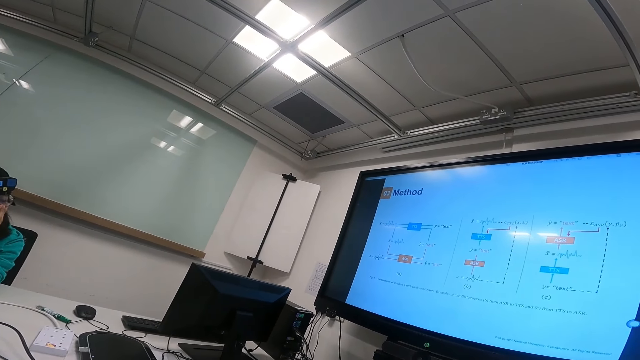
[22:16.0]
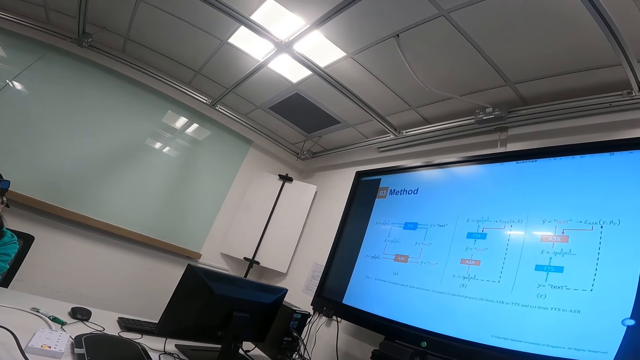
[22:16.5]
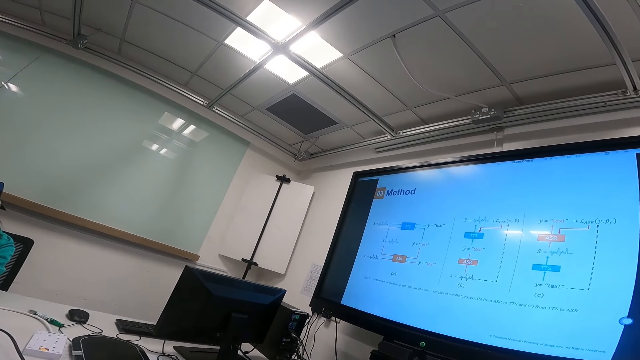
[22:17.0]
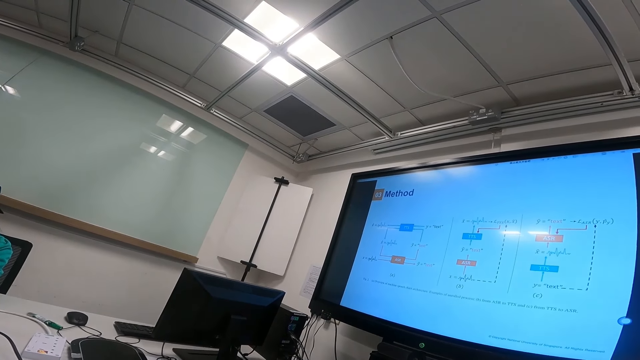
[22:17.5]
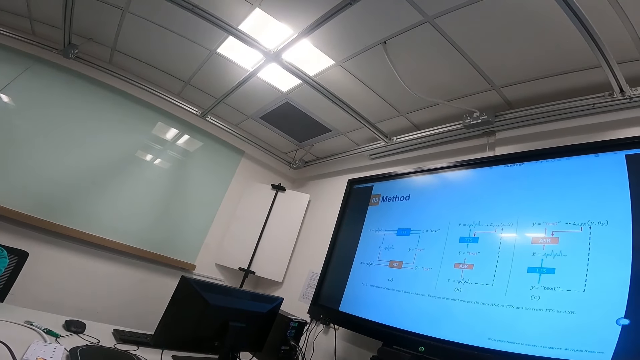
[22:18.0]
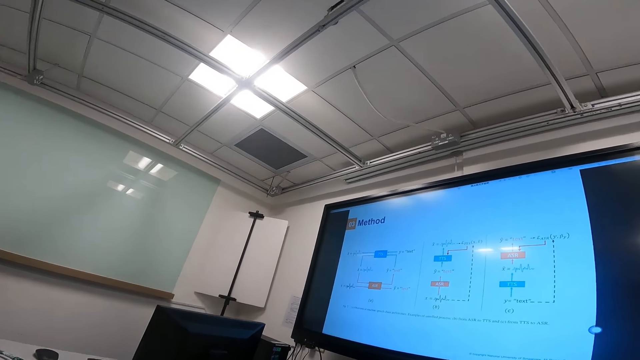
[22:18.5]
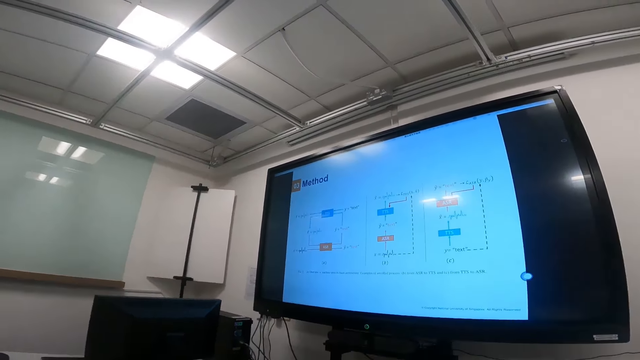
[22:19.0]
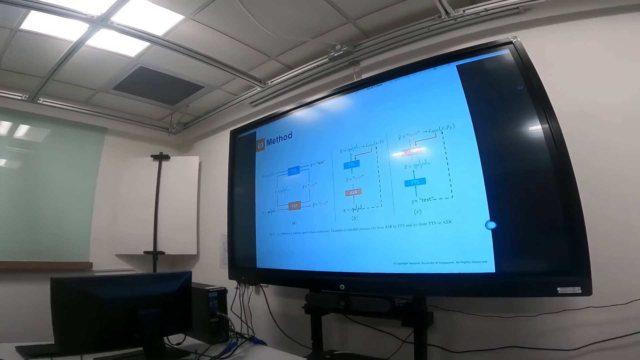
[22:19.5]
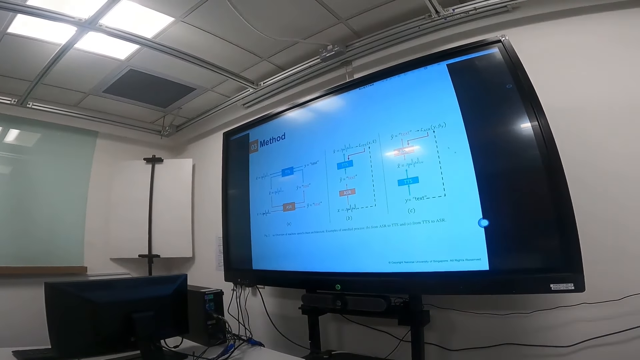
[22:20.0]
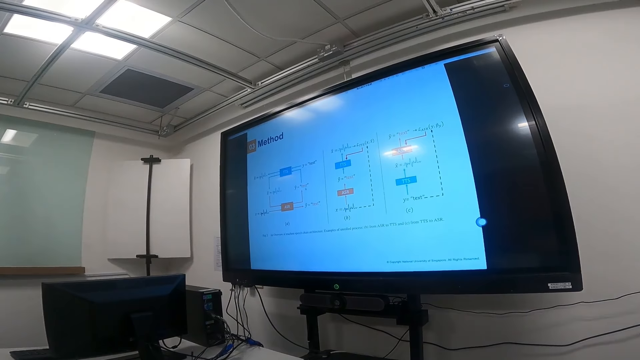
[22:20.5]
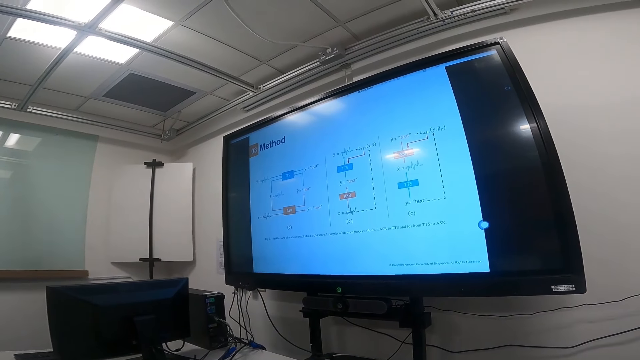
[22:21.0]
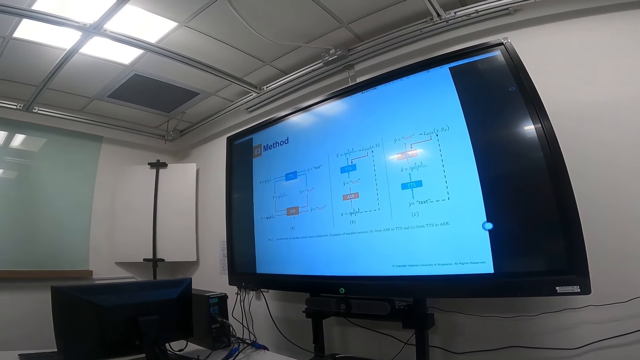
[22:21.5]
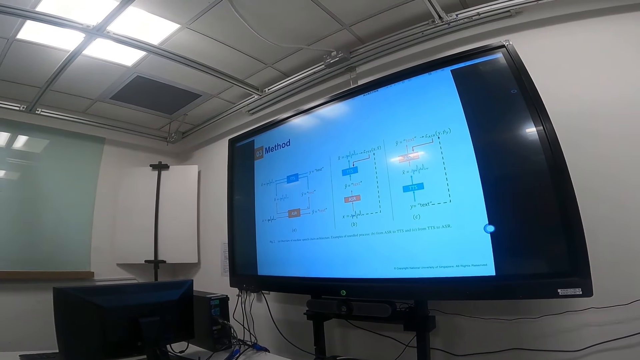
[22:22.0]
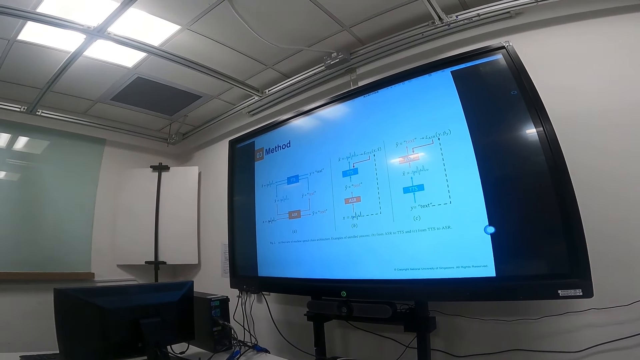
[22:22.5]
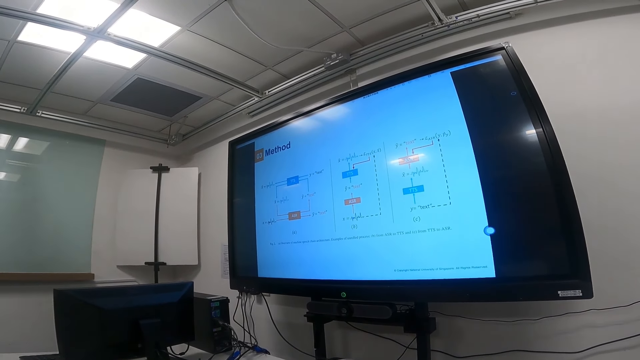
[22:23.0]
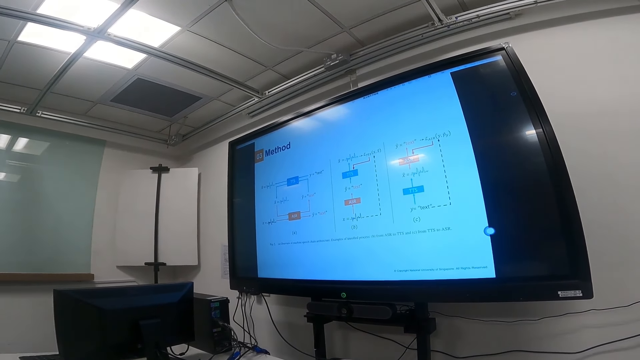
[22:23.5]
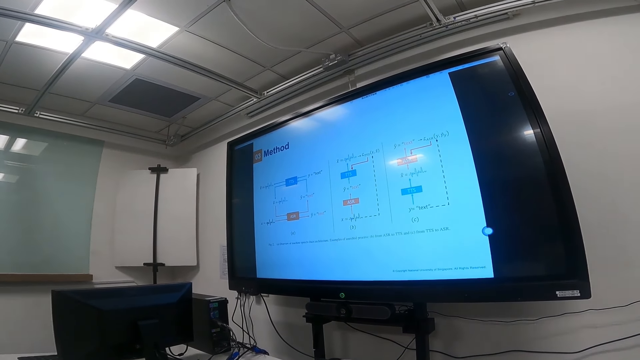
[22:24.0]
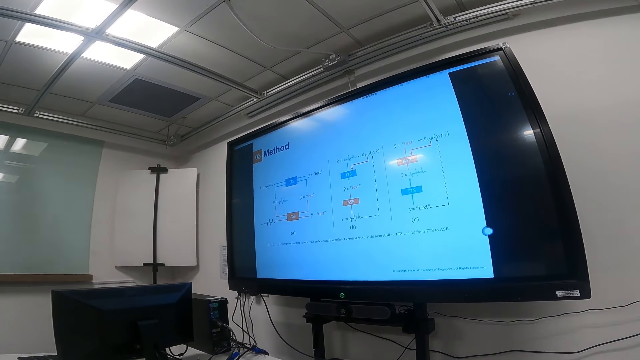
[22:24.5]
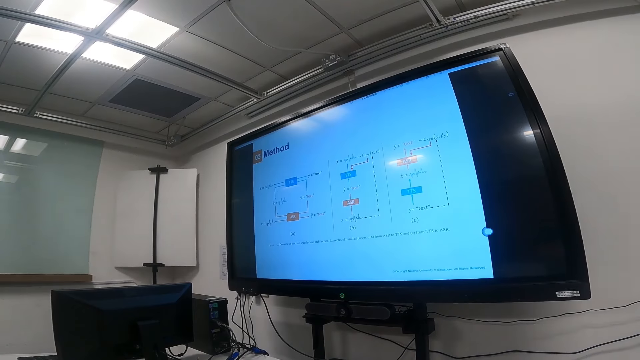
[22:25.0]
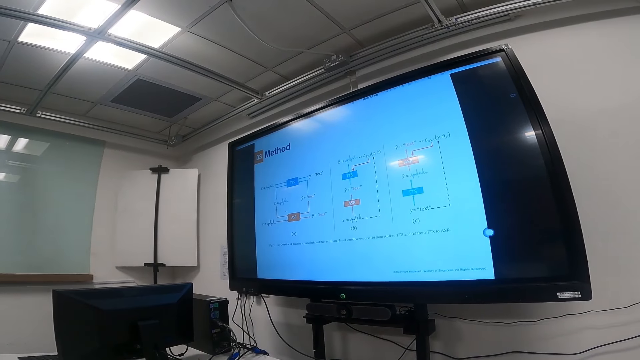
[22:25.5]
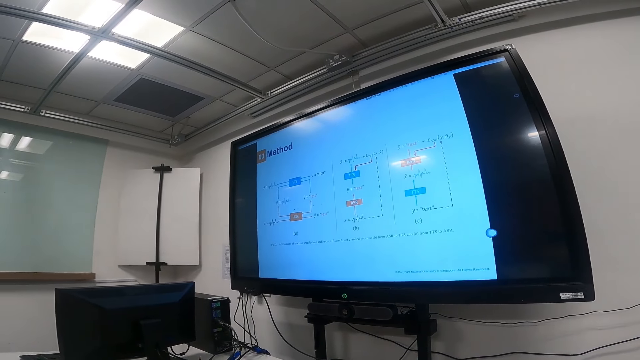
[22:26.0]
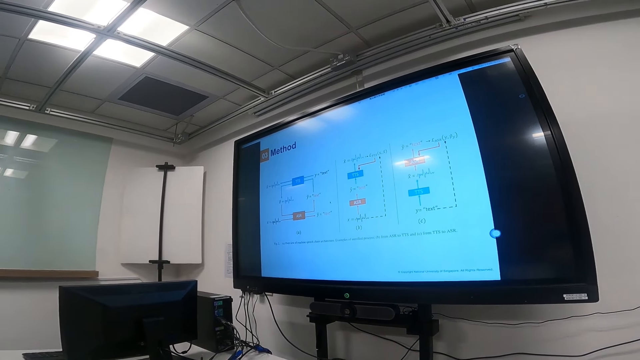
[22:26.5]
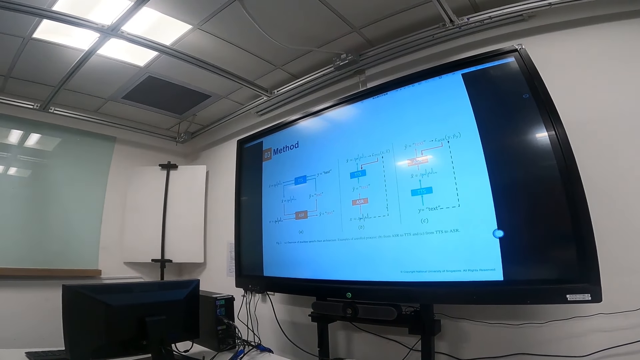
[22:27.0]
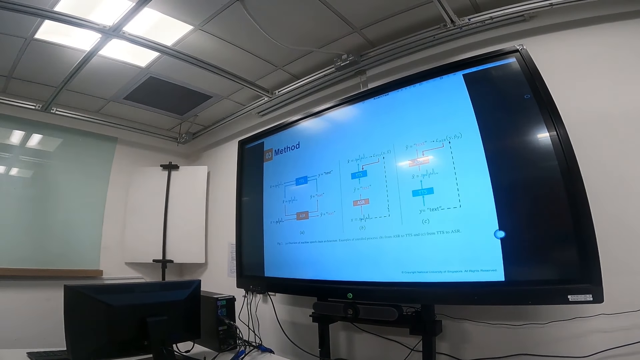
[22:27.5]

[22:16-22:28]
The camera wearer stares at the screen. They turn to the side. They stare at the screen.

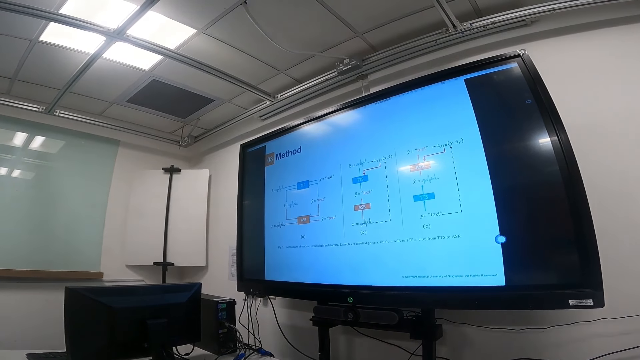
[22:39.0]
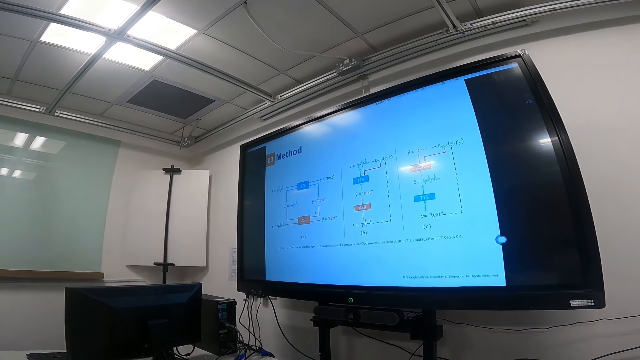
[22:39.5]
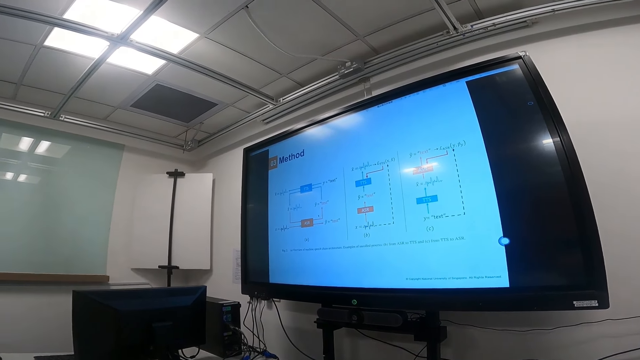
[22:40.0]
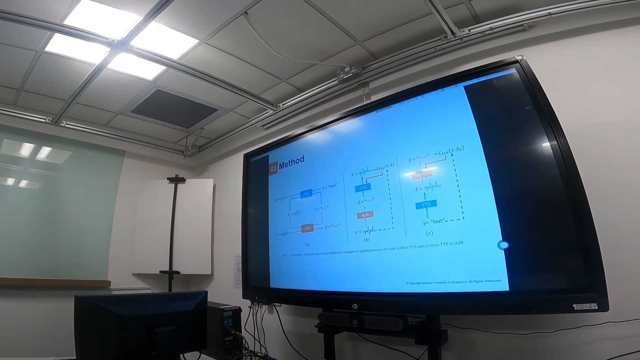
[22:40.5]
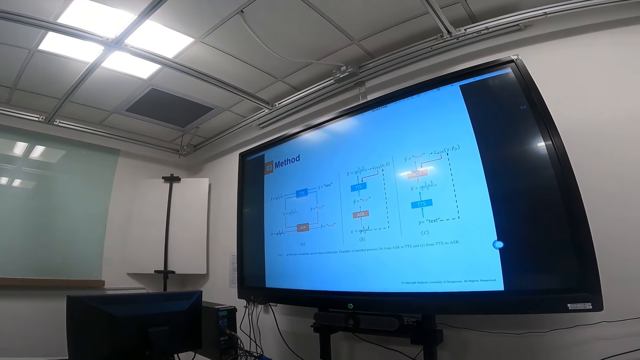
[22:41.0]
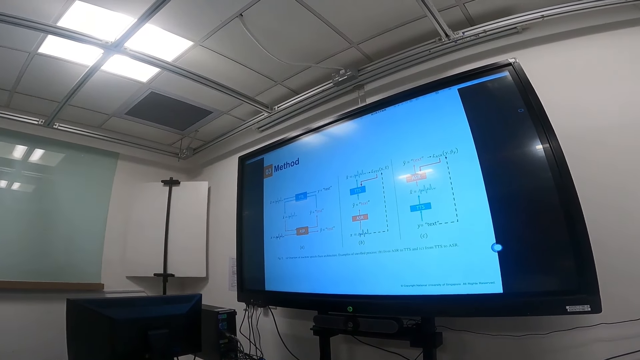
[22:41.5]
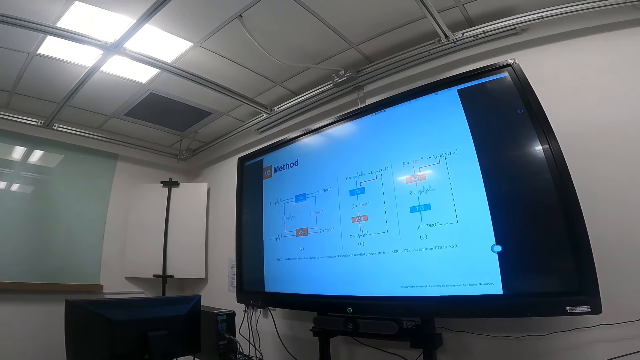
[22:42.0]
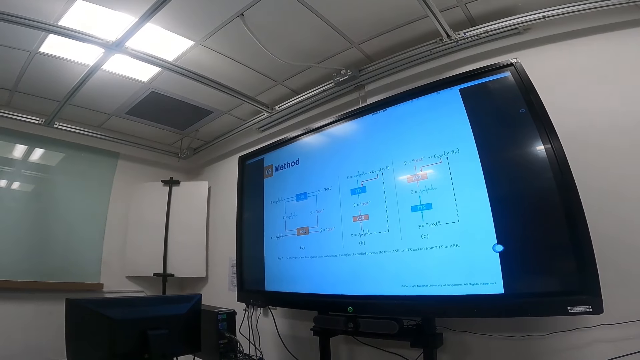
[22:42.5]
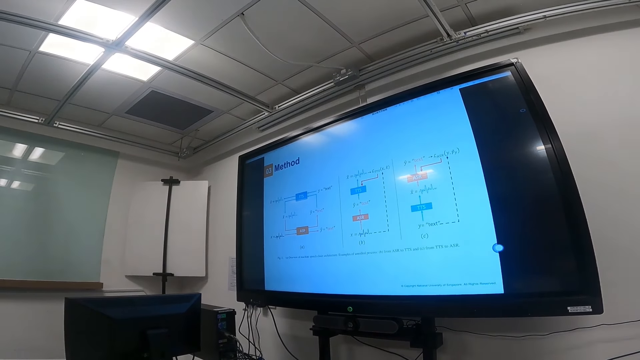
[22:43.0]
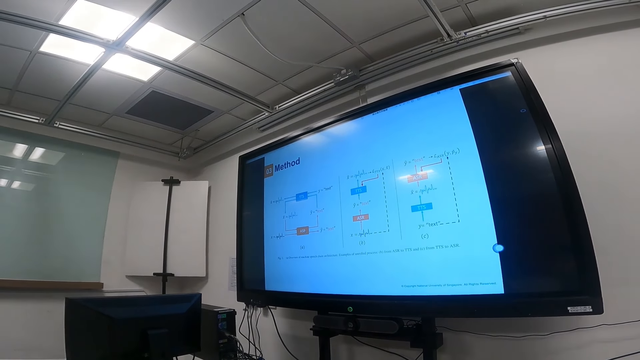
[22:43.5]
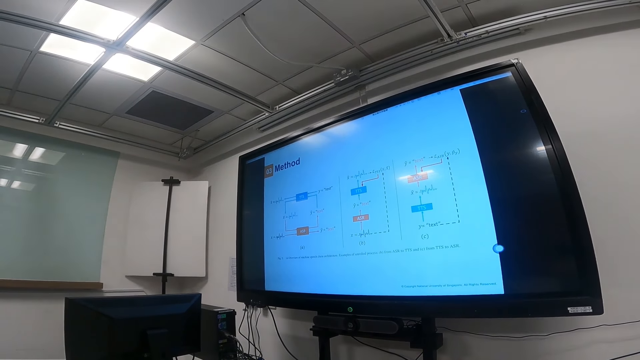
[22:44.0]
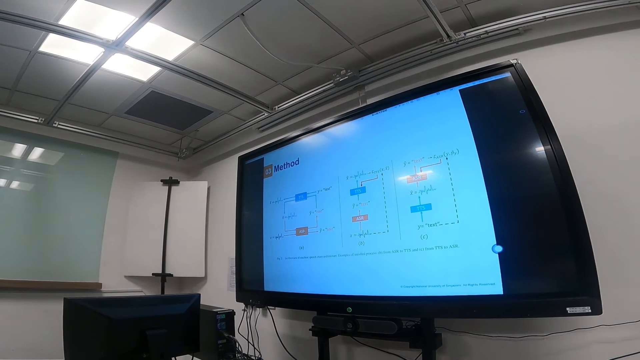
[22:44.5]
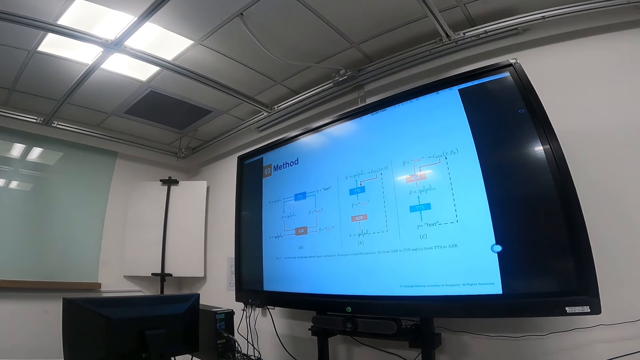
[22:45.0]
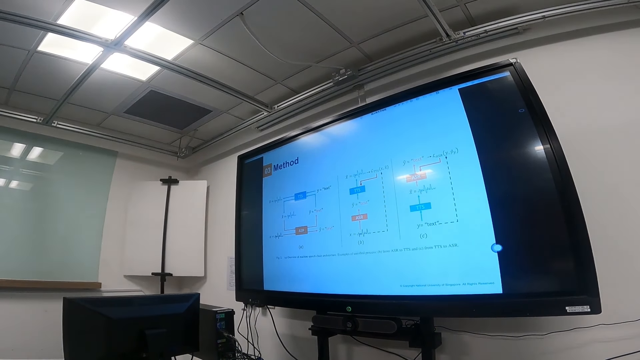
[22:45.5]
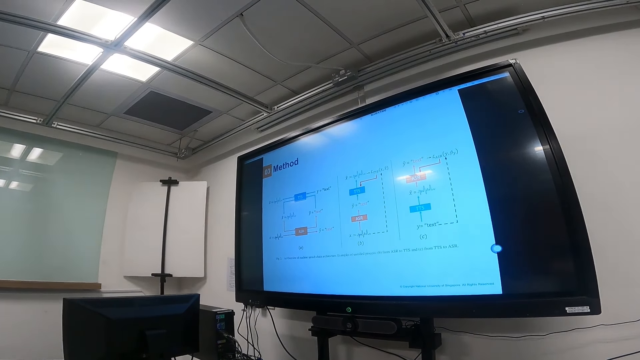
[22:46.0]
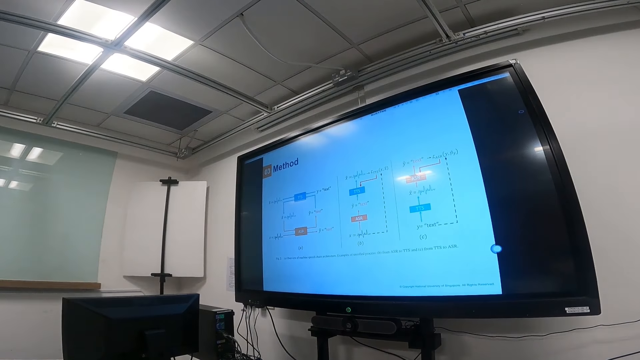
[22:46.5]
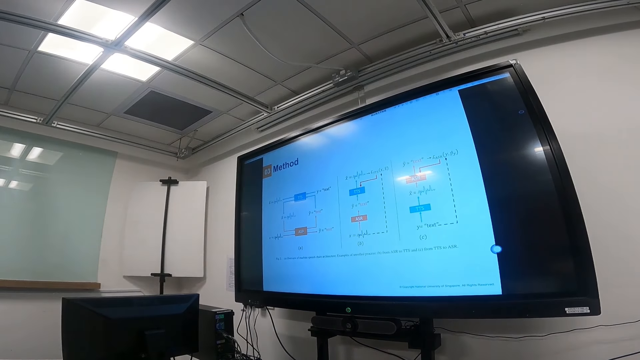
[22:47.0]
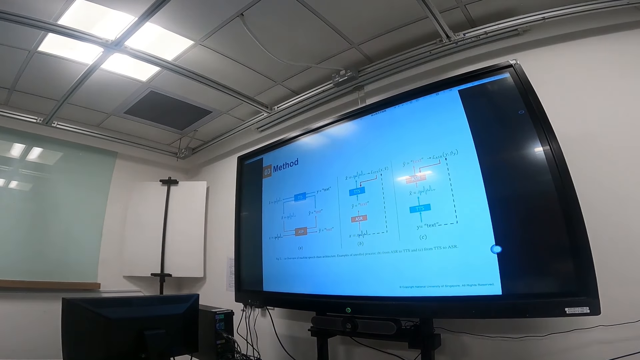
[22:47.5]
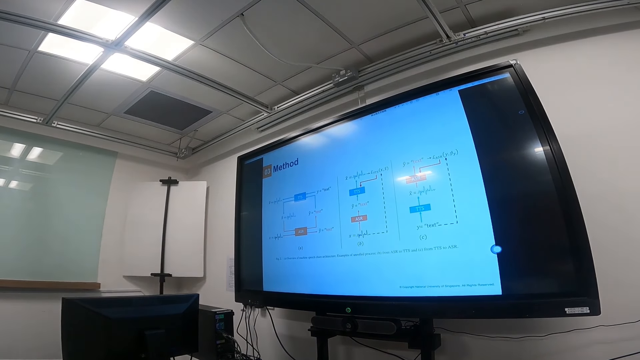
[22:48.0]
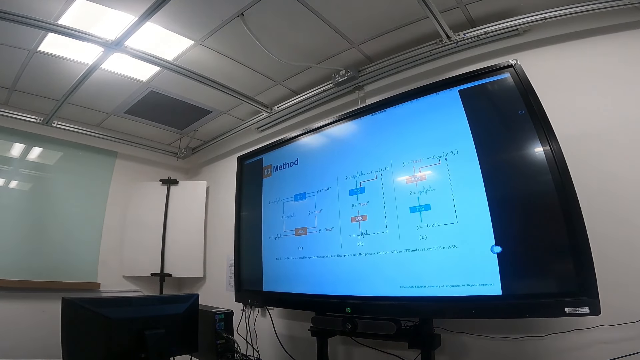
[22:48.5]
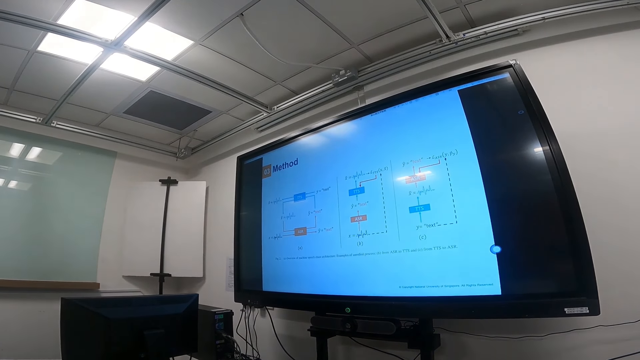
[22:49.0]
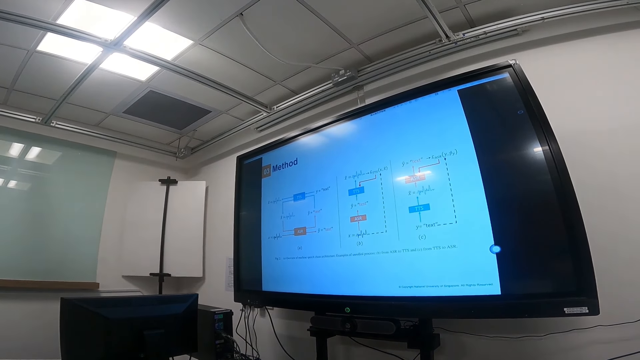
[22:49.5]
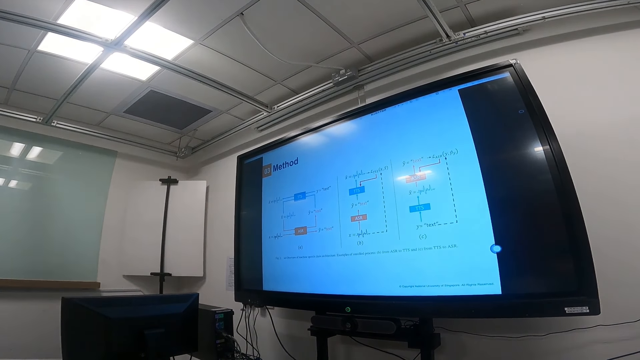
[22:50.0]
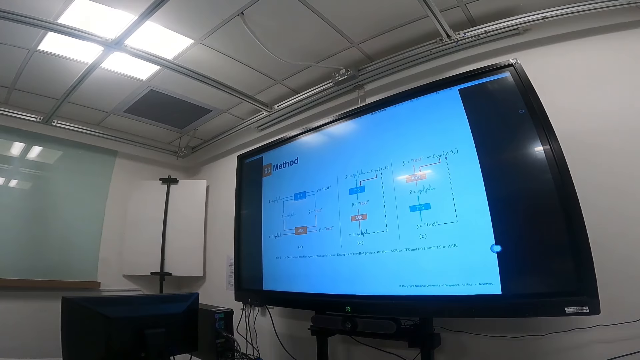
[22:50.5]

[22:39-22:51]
The camera wearer turns to the side. They stare at the screen.
